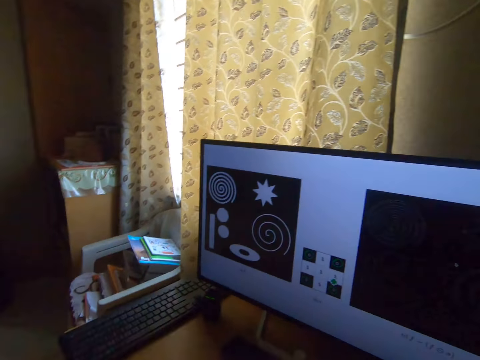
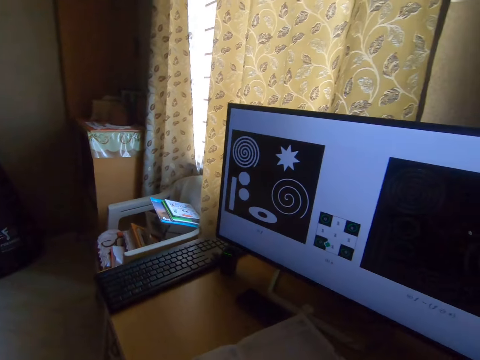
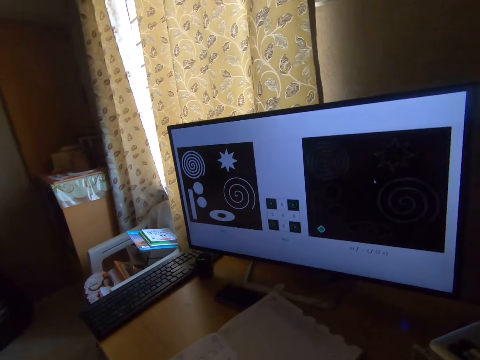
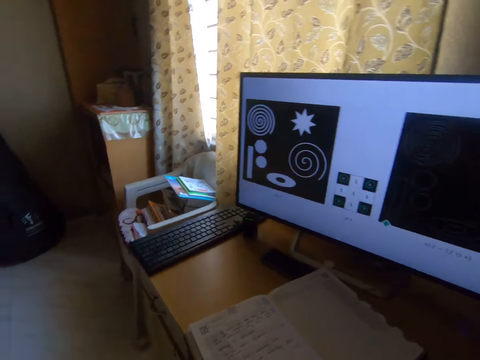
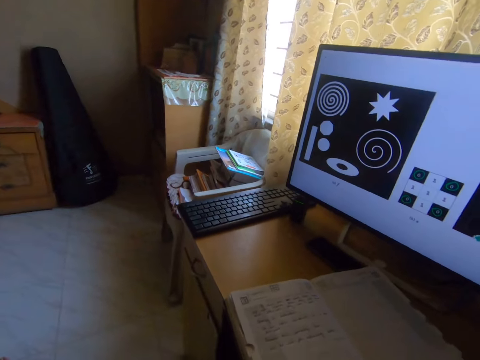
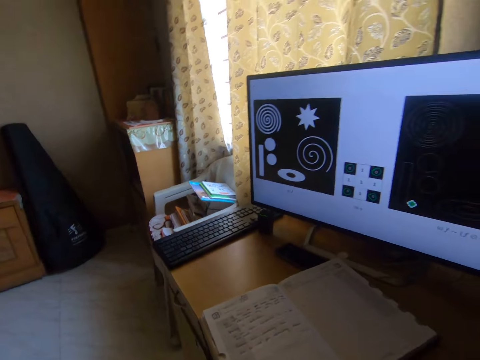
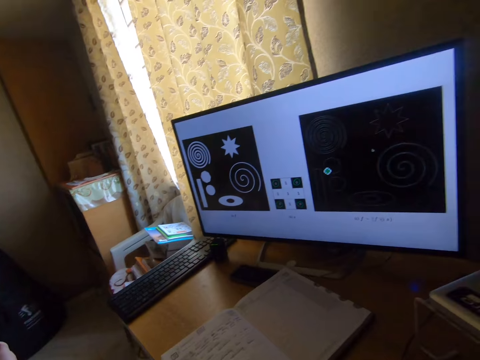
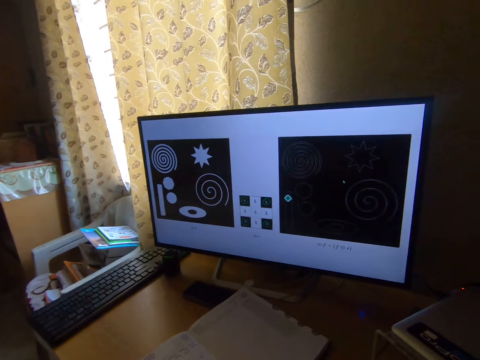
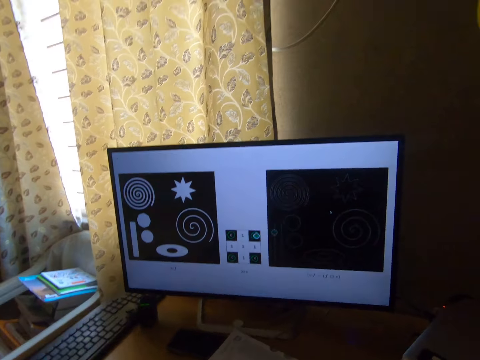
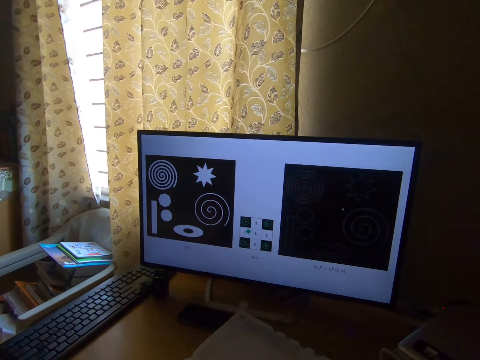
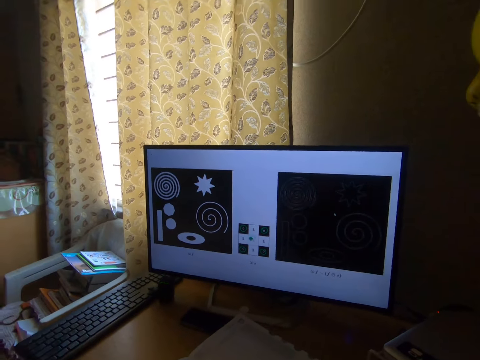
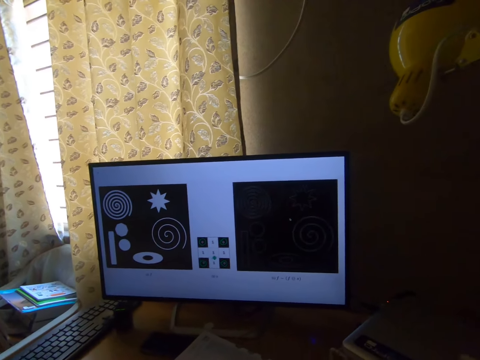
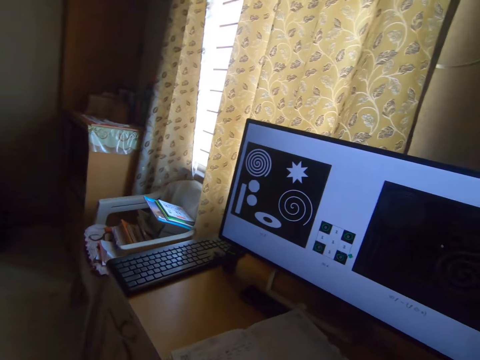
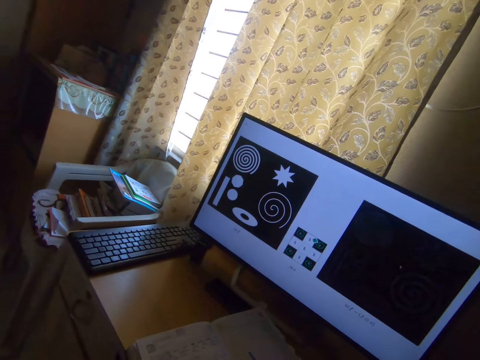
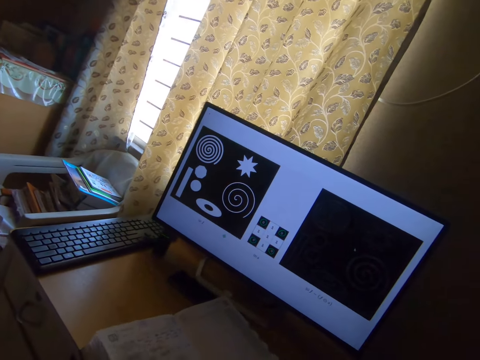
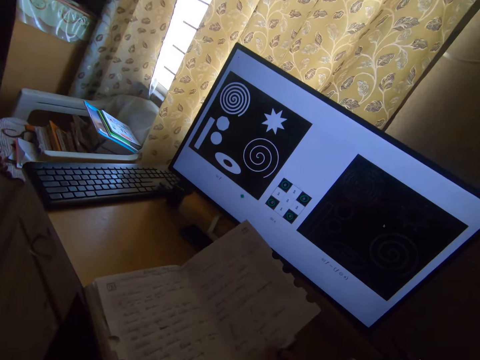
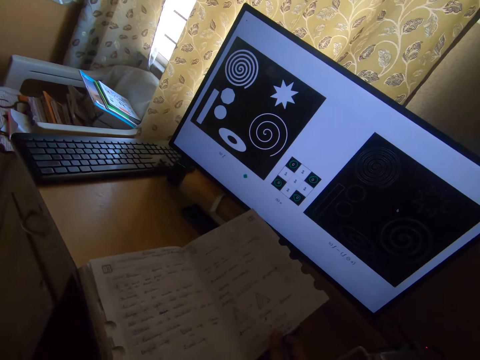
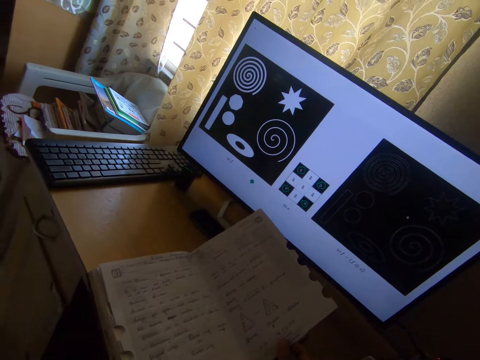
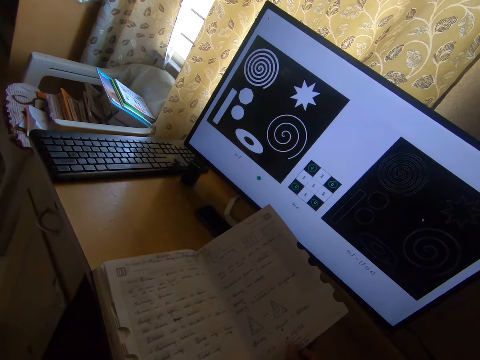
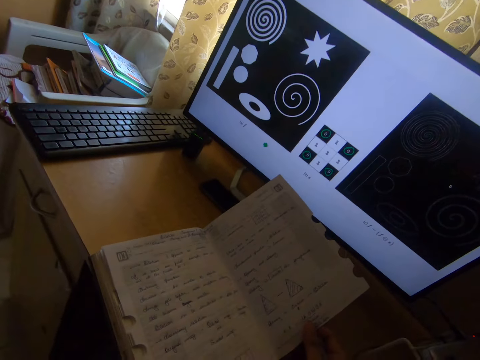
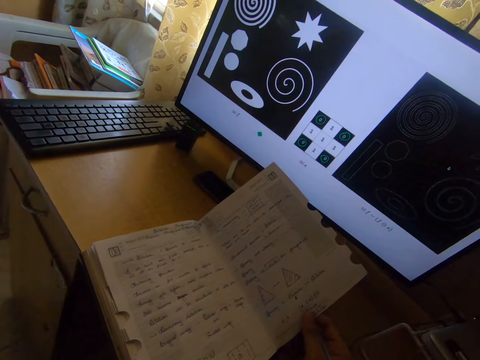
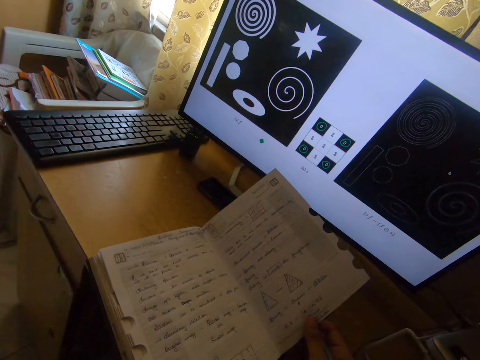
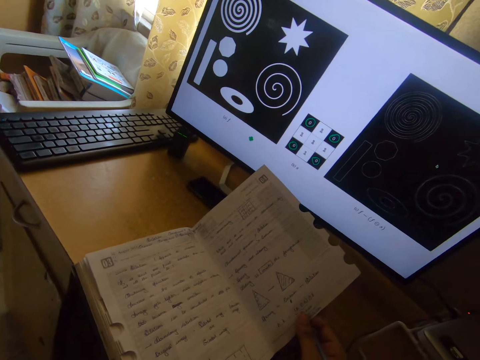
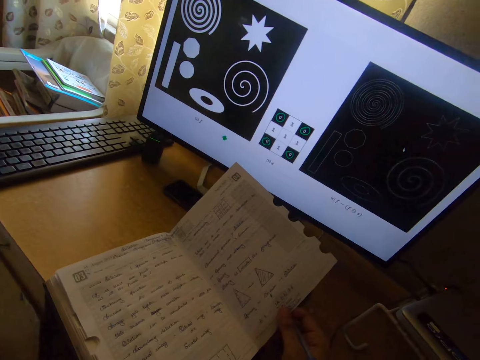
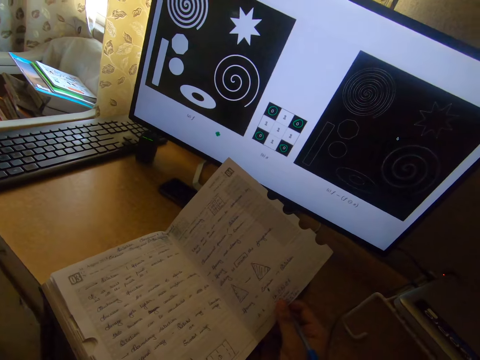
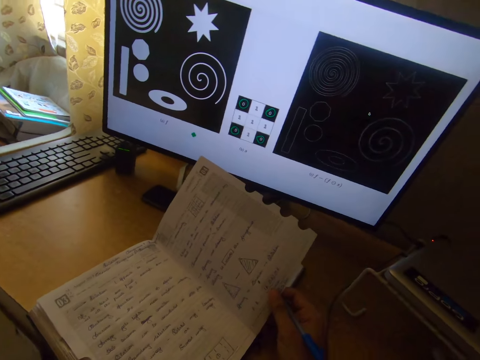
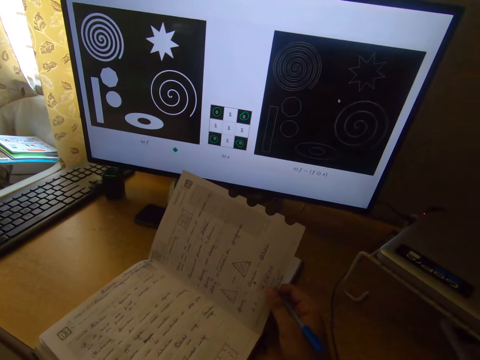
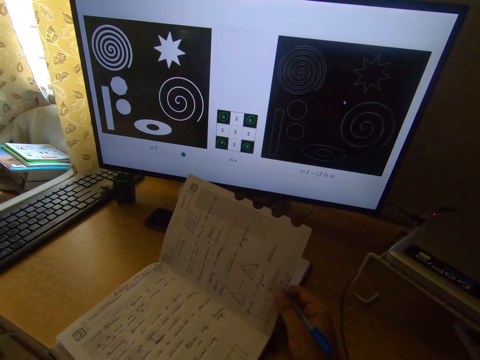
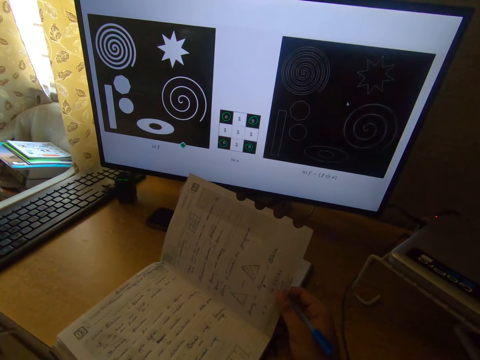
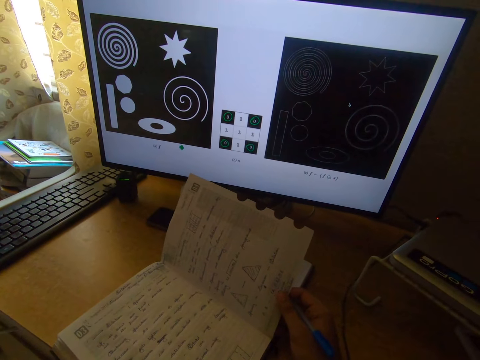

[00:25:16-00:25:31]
The camera wearer looks around the room. They turn the page in the book on the table. They read from the book on the table.

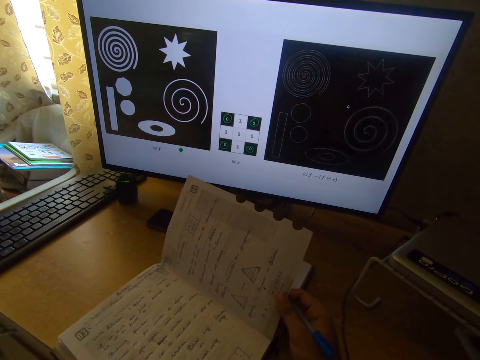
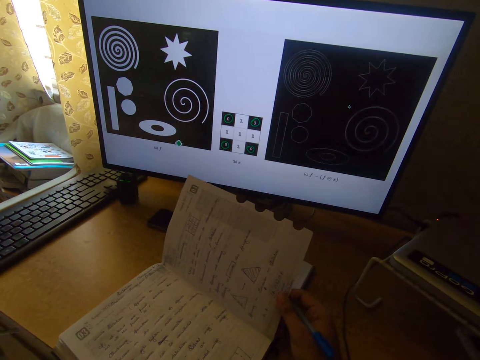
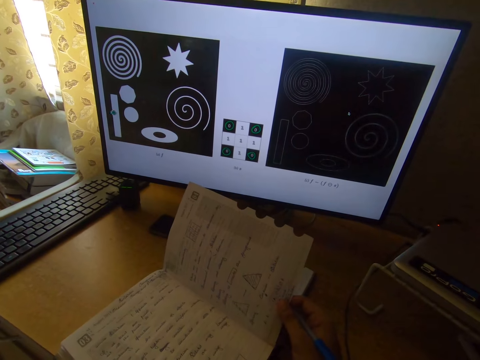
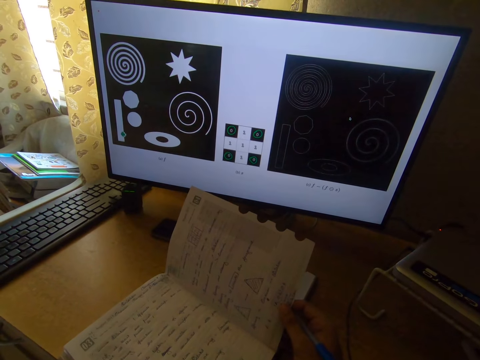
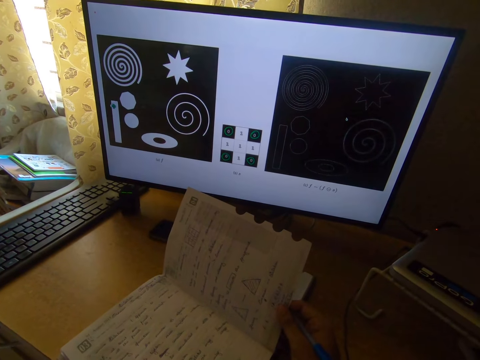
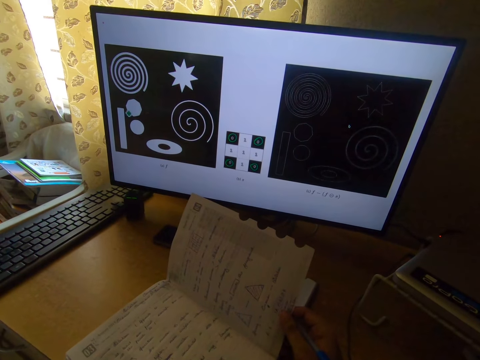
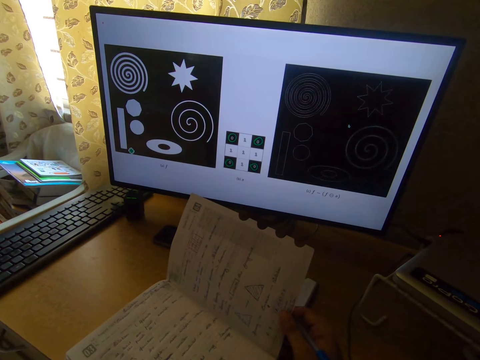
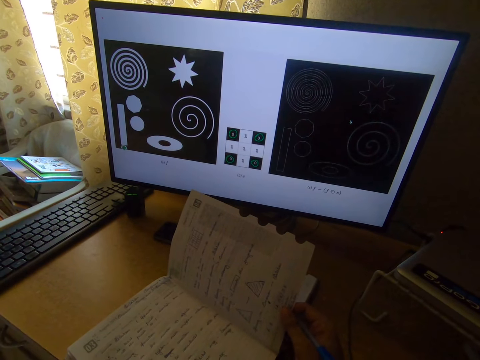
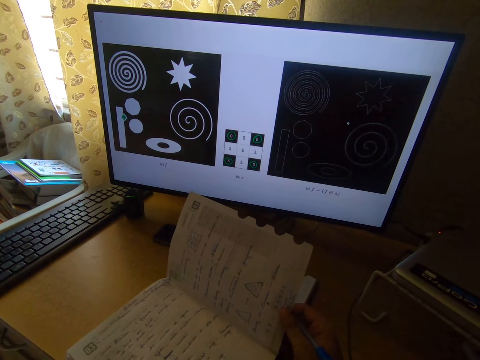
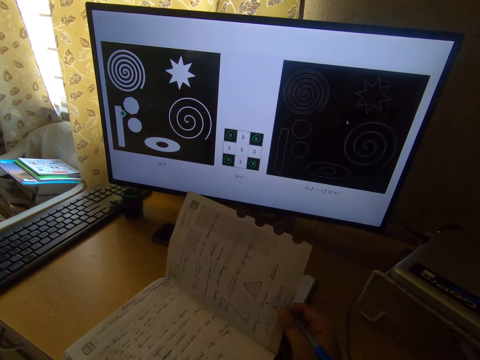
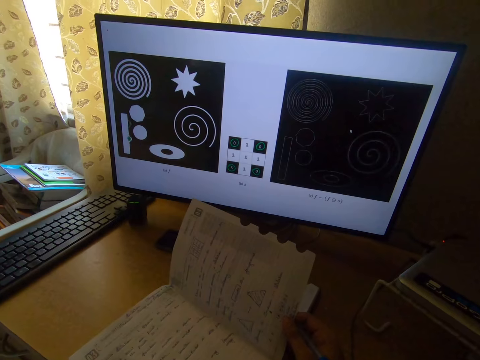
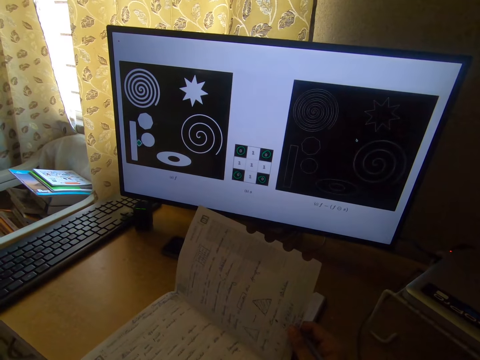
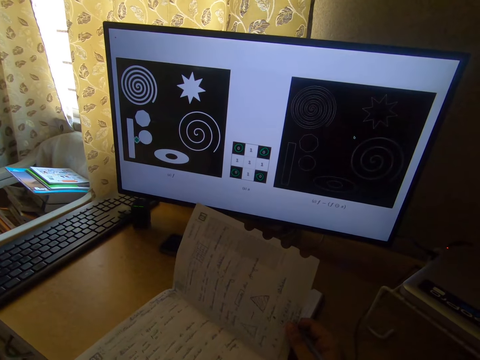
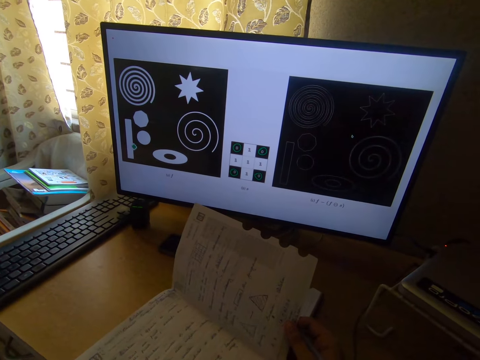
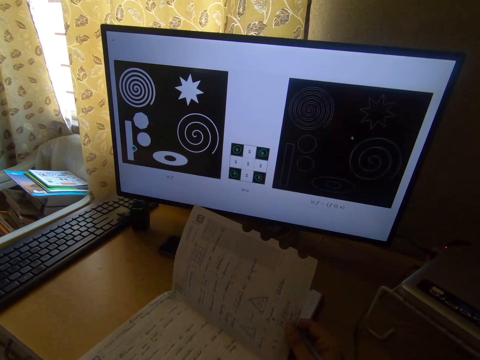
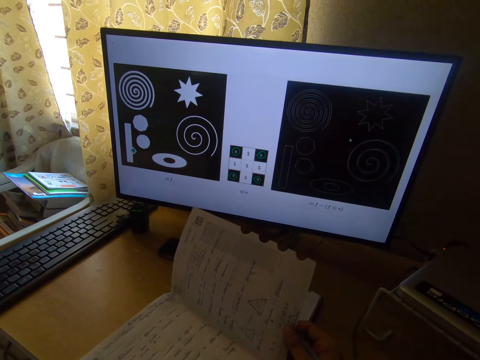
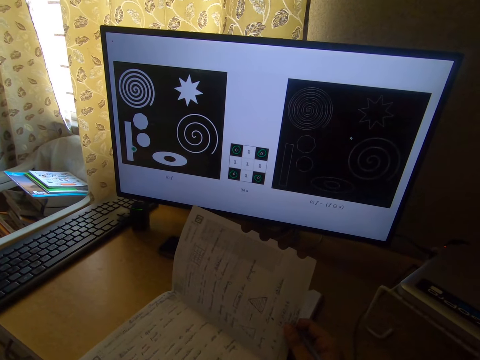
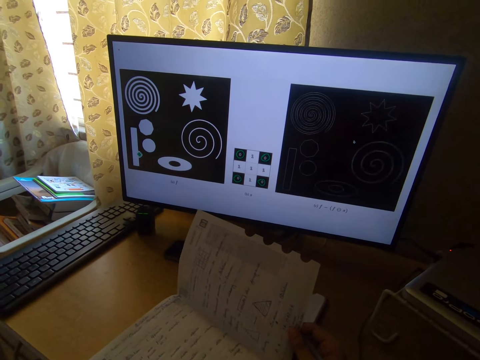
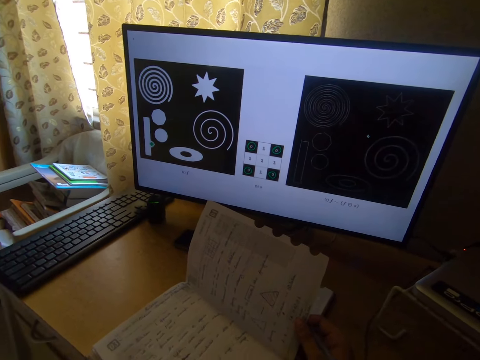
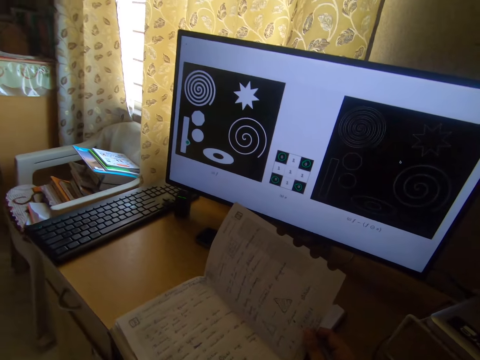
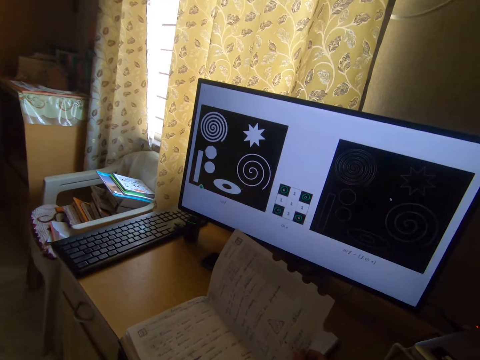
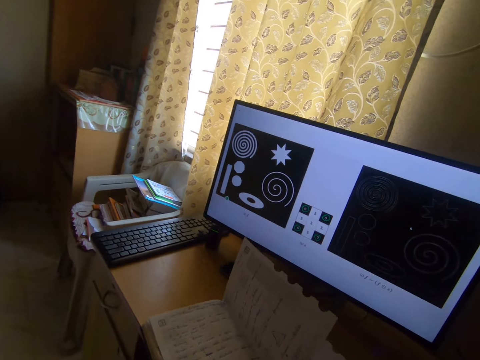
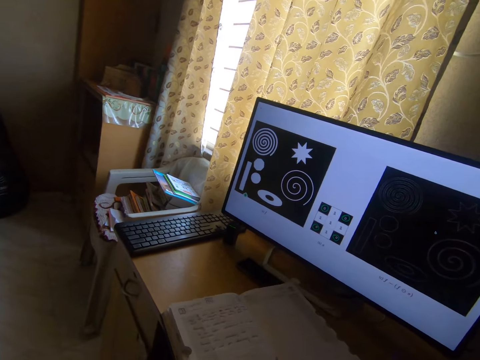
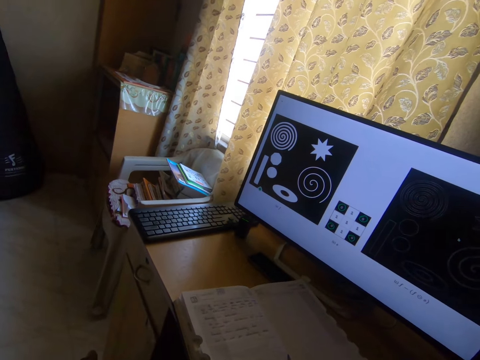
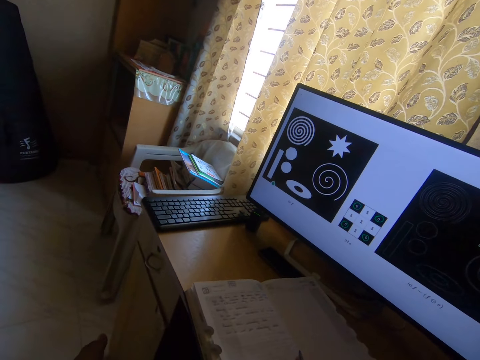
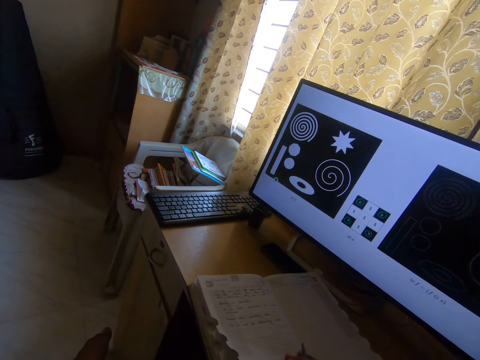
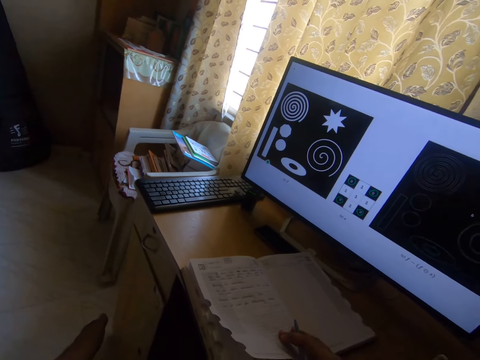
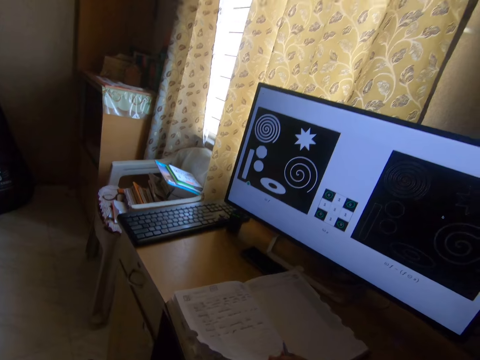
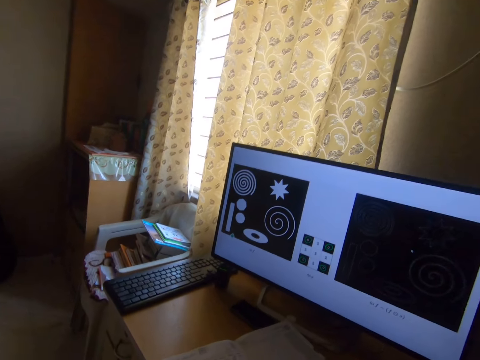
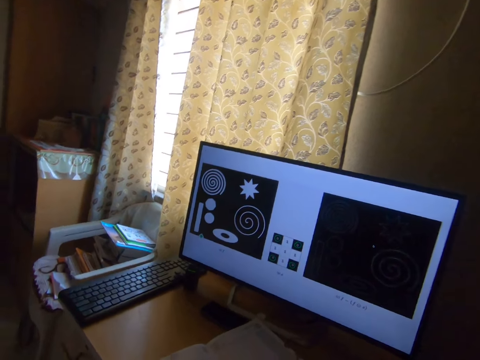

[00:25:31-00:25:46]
The camera wearer drops the page in the book on the table. They turn the book page. They read the book.
